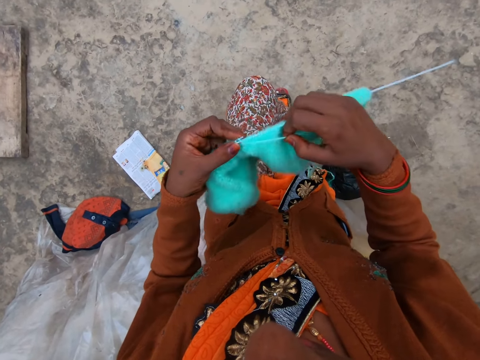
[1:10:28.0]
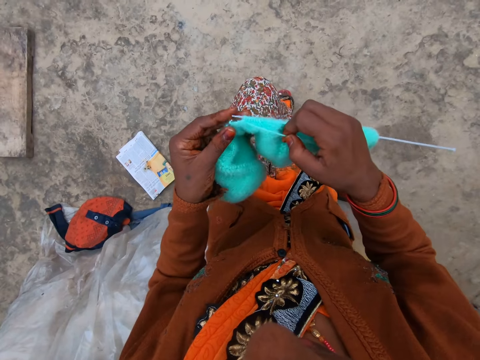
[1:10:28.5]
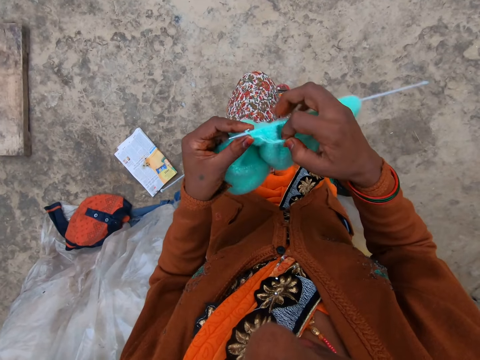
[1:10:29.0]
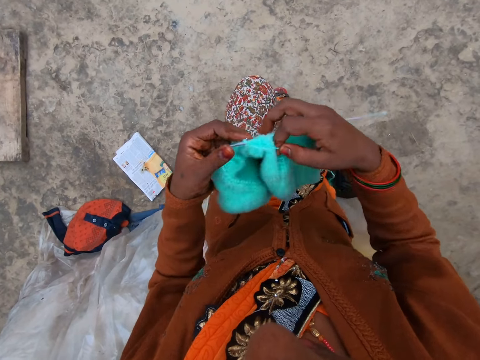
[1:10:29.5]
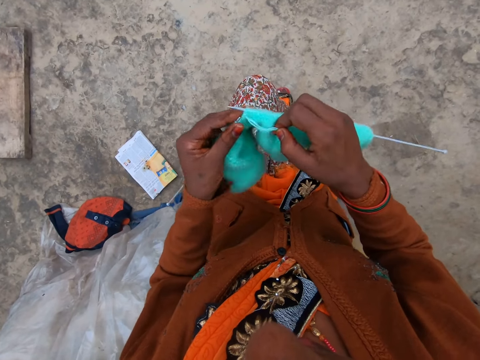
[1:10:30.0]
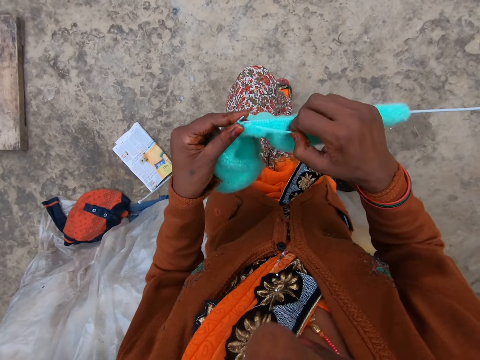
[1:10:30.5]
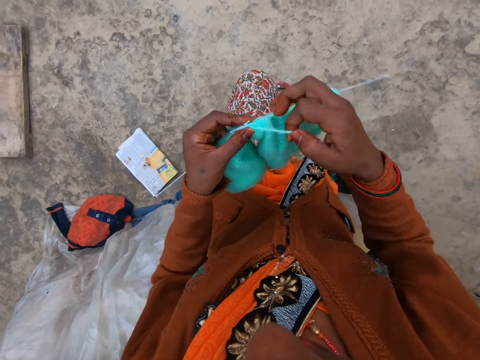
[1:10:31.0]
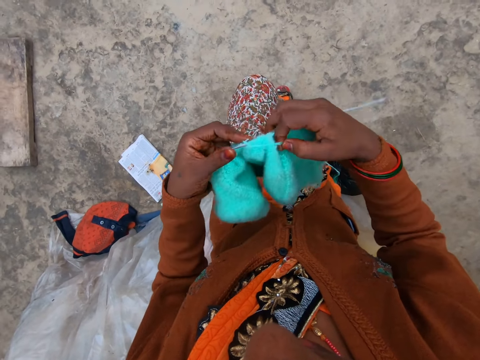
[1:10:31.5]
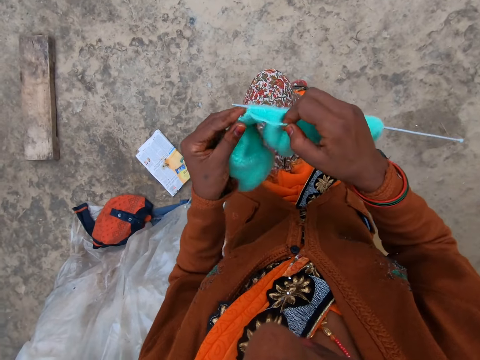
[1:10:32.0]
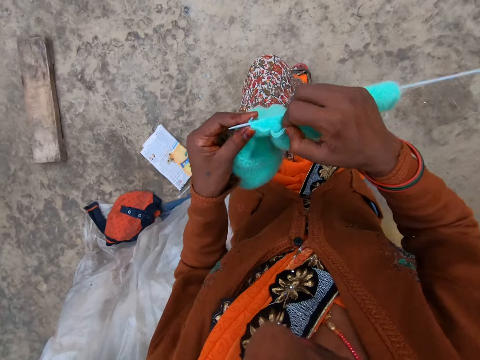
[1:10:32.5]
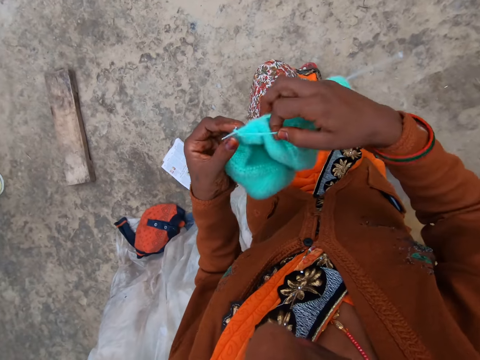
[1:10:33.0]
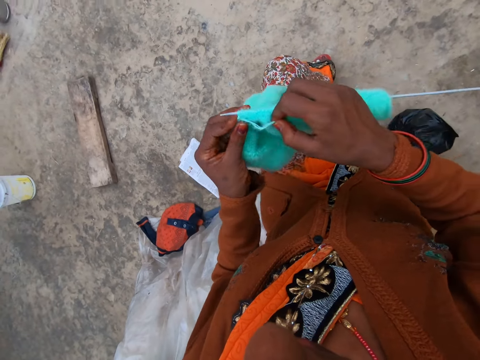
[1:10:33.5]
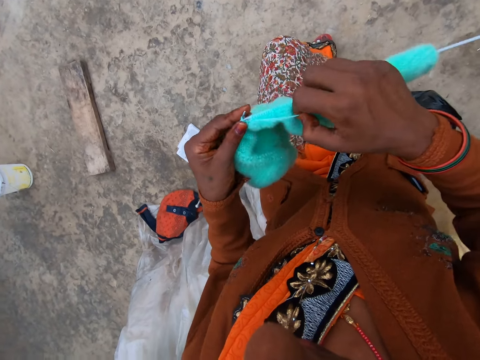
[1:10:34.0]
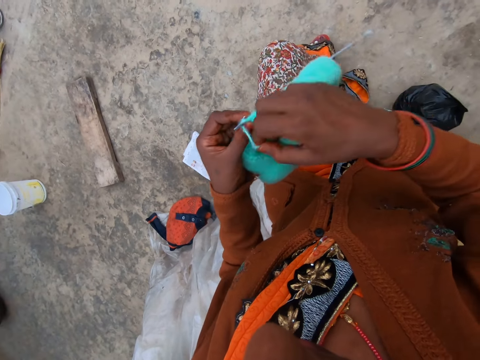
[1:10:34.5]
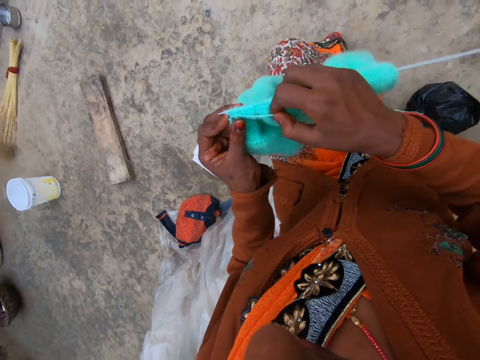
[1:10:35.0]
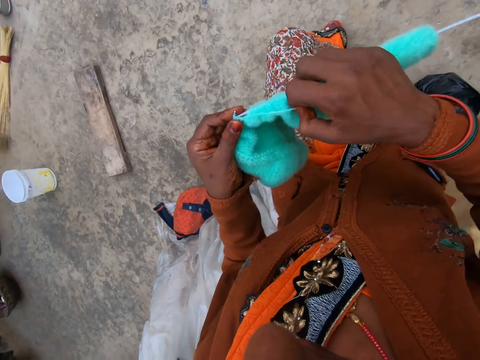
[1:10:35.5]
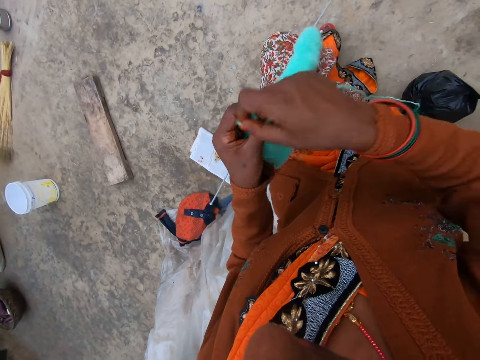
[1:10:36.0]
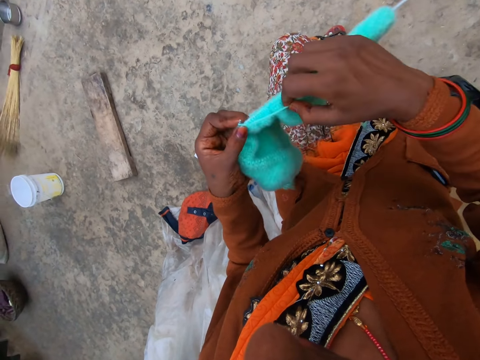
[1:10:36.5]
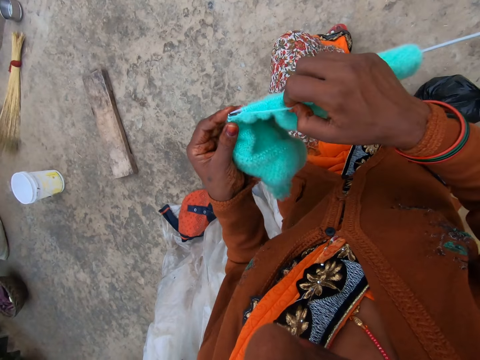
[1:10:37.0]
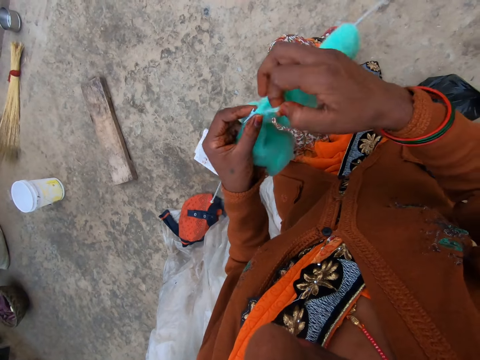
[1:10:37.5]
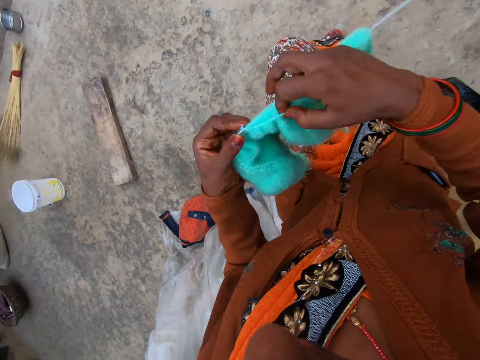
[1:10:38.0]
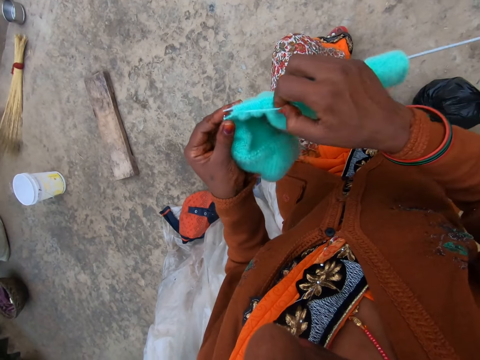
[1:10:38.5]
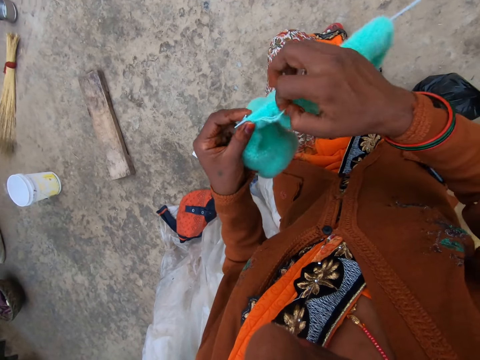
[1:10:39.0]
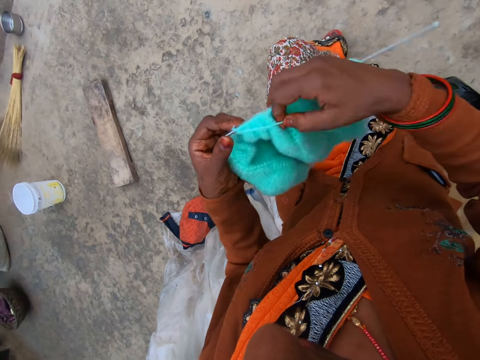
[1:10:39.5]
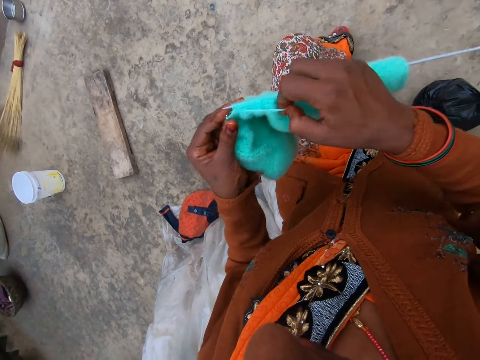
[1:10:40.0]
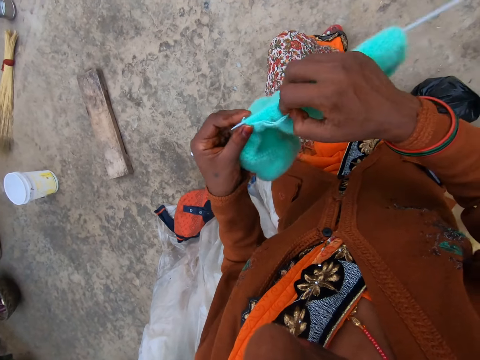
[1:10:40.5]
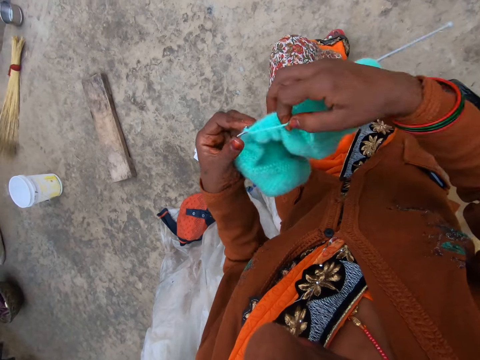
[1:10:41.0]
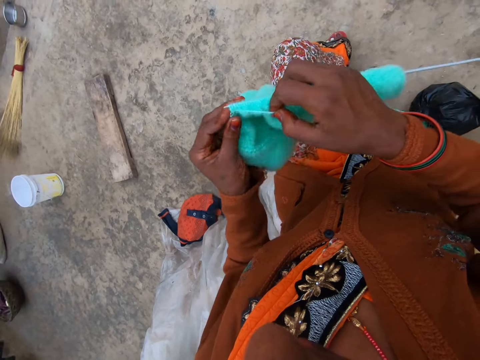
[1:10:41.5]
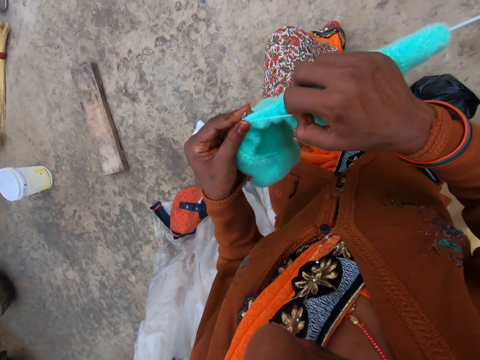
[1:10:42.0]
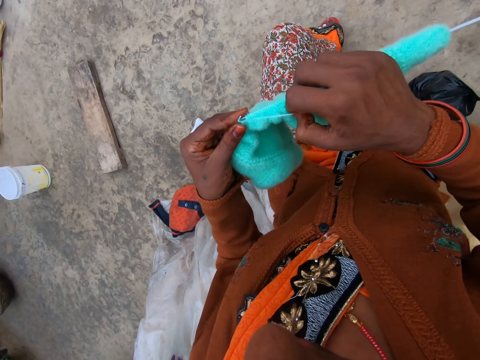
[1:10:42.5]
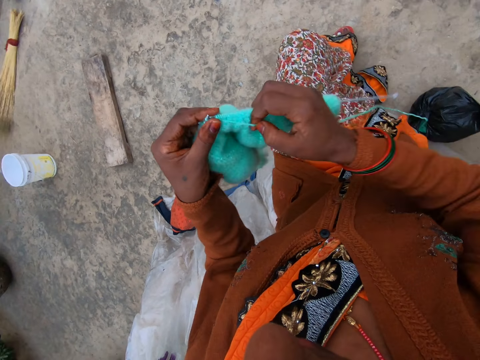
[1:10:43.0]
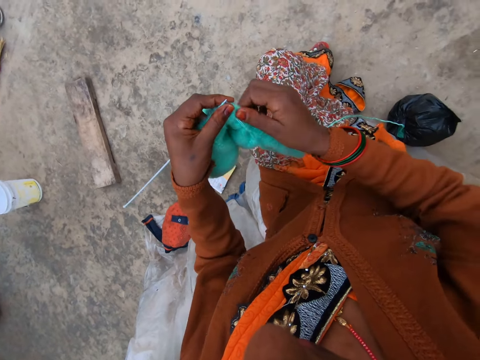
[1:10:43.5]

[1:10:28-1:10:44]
The camera wearer coils a knitting thread on a knitting needle and knits a piece of fabric with the knitting needle. They coil the knitting thread on the knitting needle and knit the piece of fabric with the knitting needle. They coil the knitting thread on the knitting needle and knit the piece of fabric with the knitting needle. They coil the knitting thread on the knitting needle and knit the piece of fabric with the knitting needle. They coil the knitting thread on the knitting needle and knit the piece of fabric with the knitting needle. They coil the knitting thread on the knitting needle and knit the piece of fabric with the knitting needle. They coil the knitting thread on the knitting needle and knit the piece of fabric with the knitting needle. They coil the knitting thread on the knitting needle and knit the piece of fabric with the knitting needle. They coil the knitting thread on the knitting needle and knit the piece of fabric with the knitting needle.

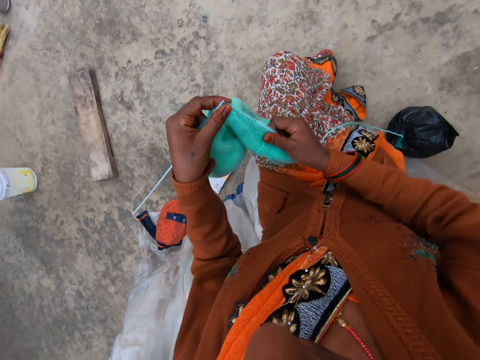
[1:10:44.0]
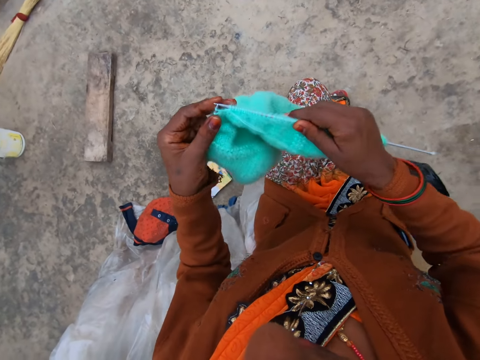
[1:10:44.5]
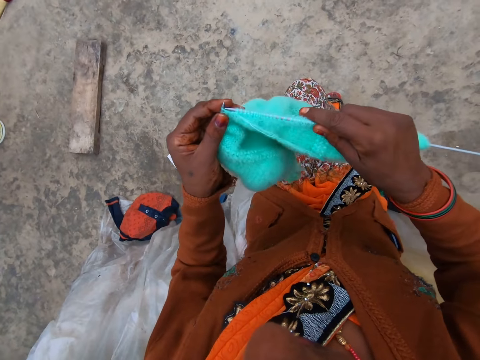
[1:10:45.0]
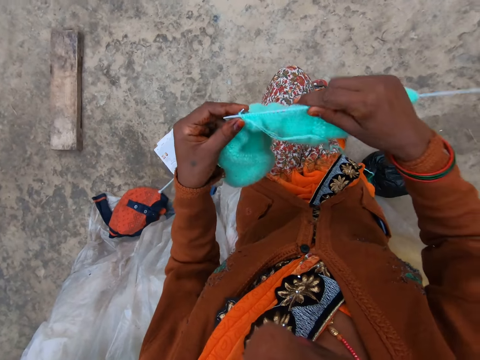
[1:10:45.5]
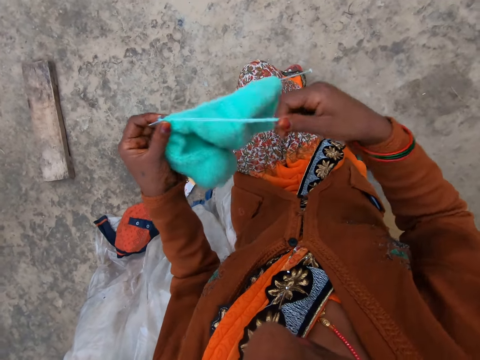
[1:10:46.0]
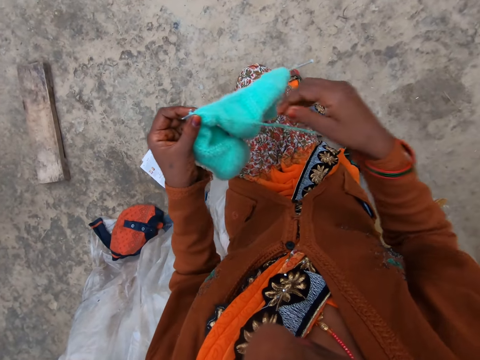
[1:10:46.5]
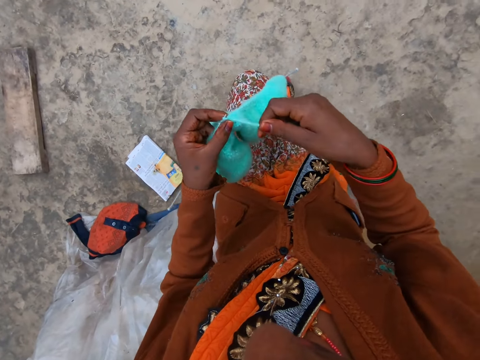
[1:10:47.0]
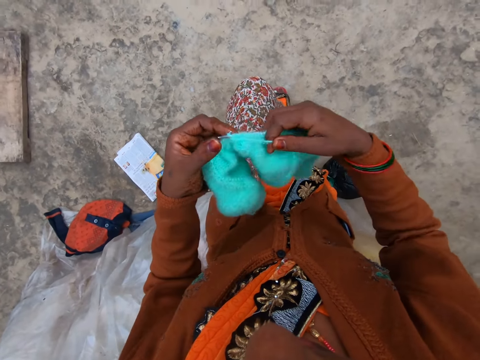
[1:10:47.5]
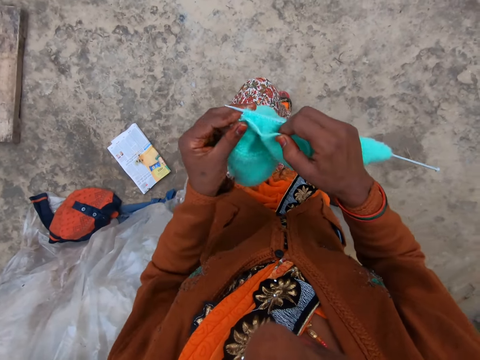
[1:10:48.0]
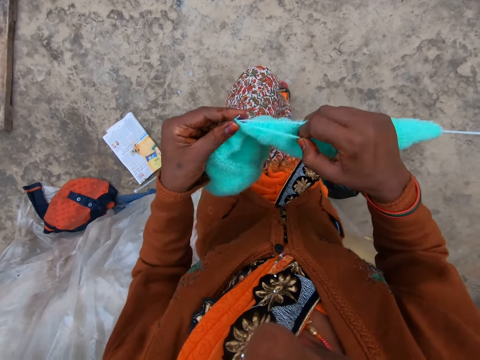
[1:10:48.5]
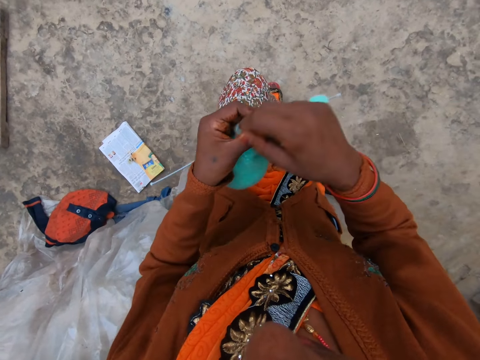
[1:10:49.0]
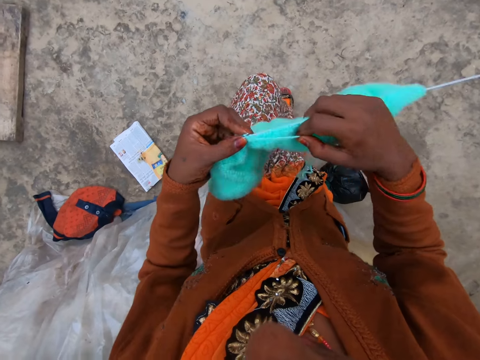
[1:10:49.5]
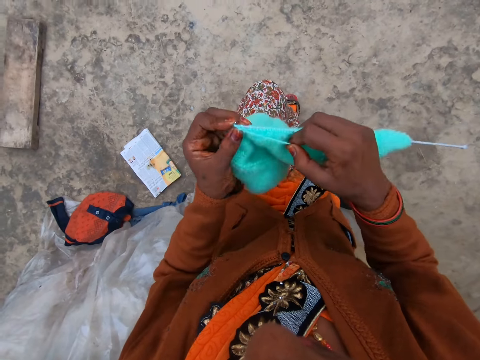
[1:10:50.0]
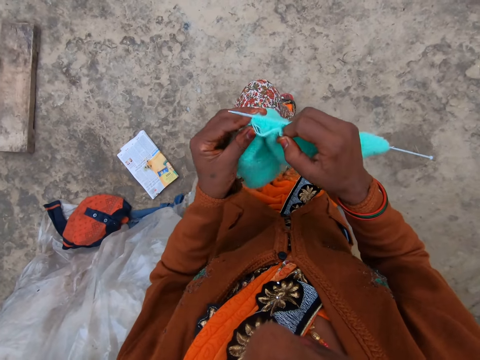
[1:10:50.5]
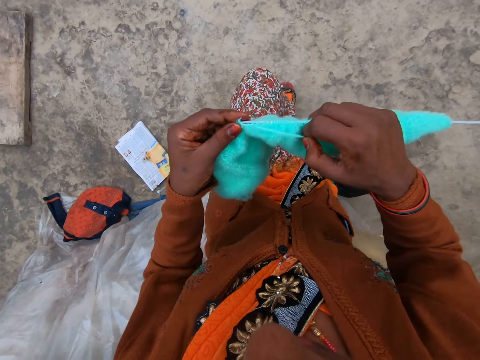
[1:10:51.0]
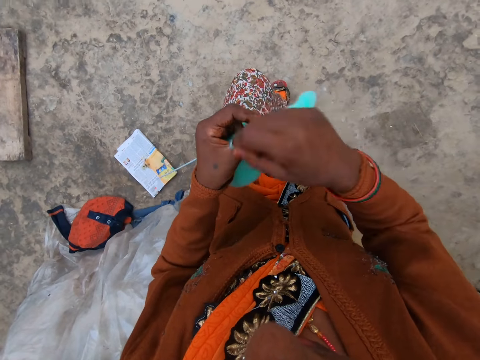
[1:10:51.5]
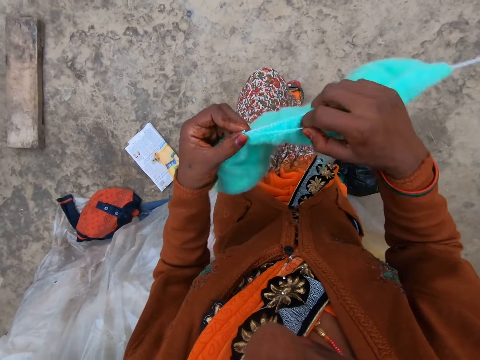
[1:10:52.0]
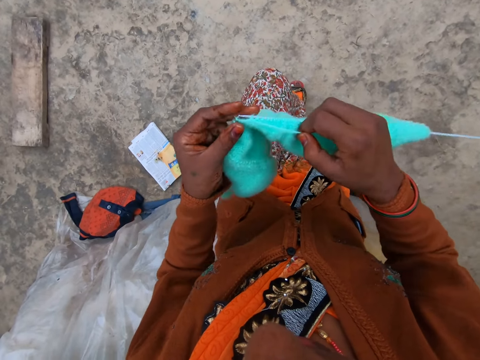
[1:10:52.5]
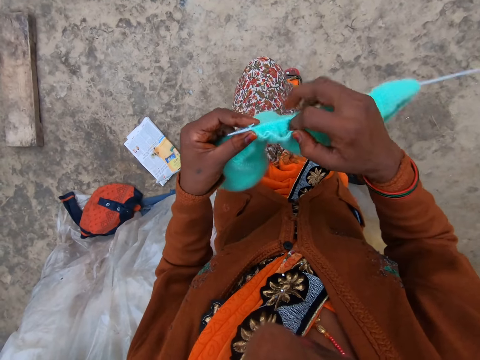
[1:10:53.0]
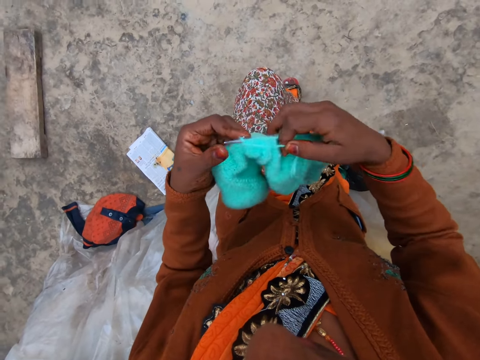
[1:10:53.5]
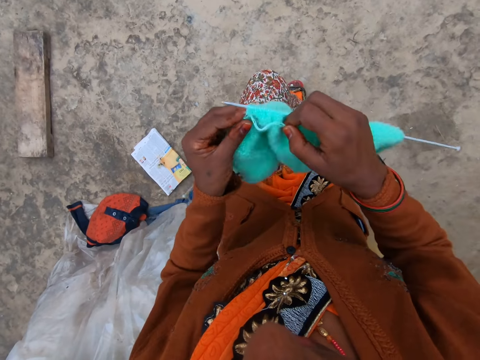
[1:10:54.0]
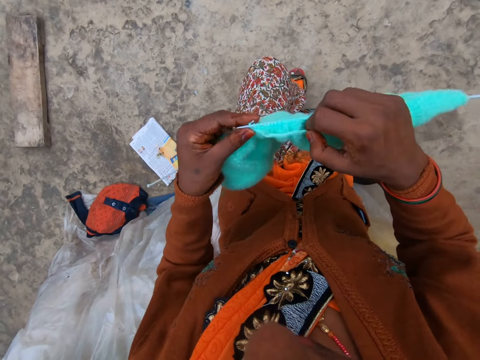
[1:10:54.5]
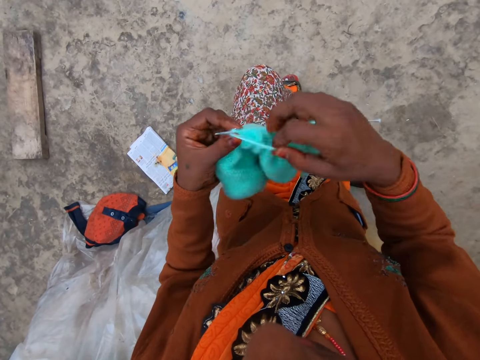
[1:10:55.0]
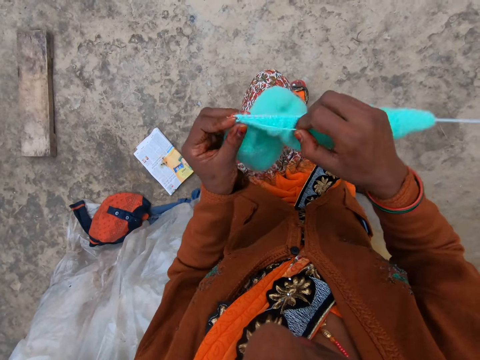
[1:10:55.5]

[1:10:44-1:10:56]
The camera wearer adjusts a knitted fabric on a knitting needle. She knits a piece of fabric with the knitting needle. She straightens a knitting thread with her hand. She coils the knitting thread on the knitting needle and knits the piece of fabric with the knitting needle. She coils the knitting thread on the knitting needle and knits the piece of fabric with the knitting needle. She coils the knitting thread on the knitting needle and knits the piece of fabric with the knitting needle. She coils the knitting thread on the knitting needle and knits the piece of fabric with the knitting needle.
